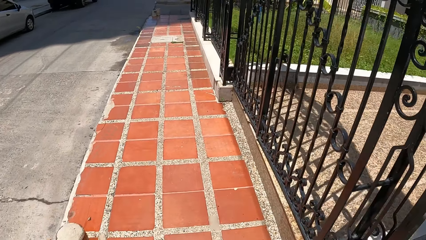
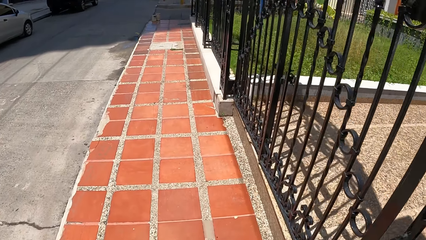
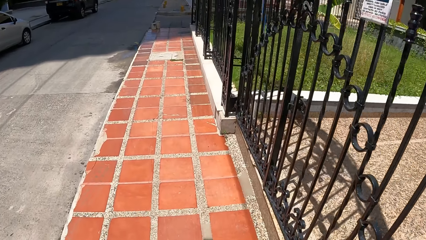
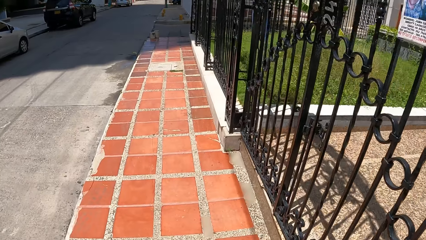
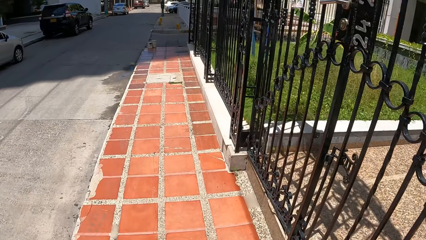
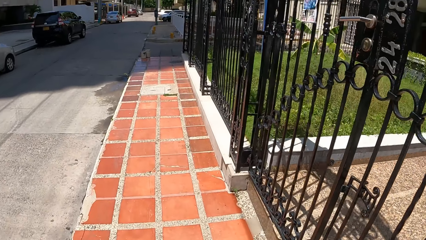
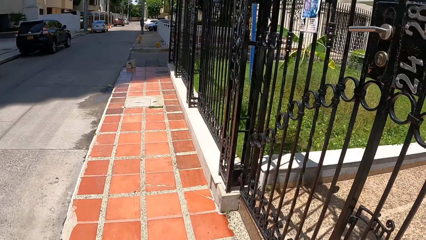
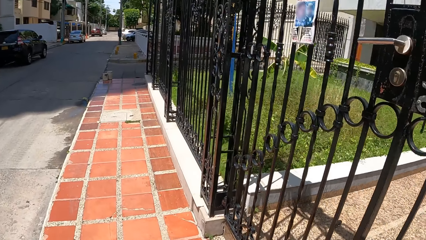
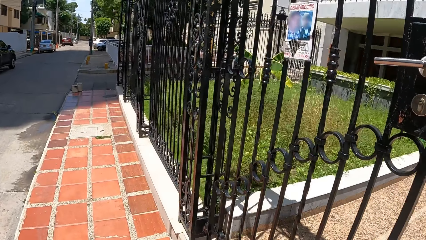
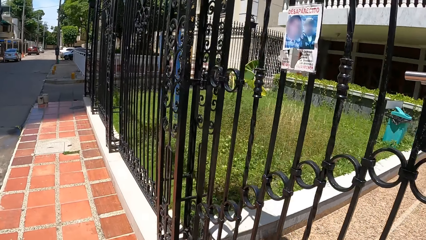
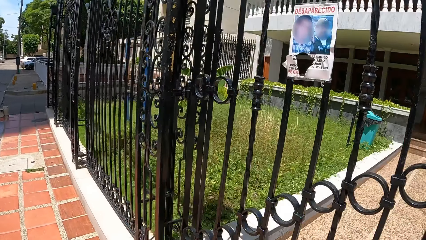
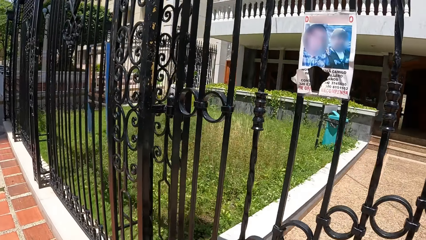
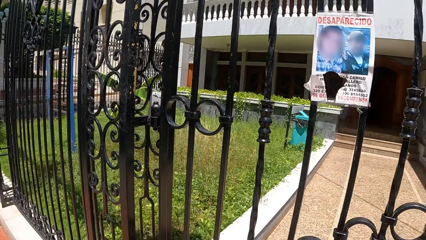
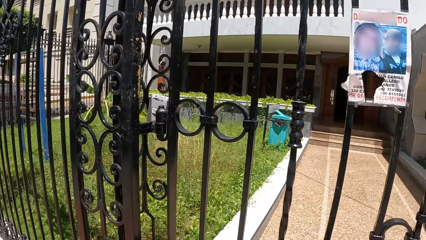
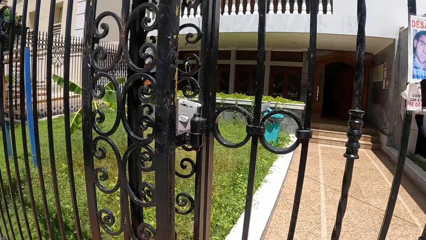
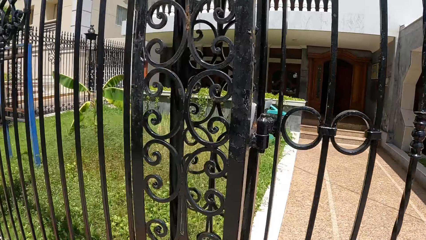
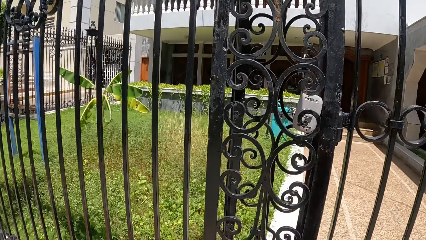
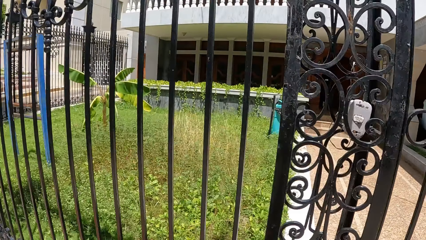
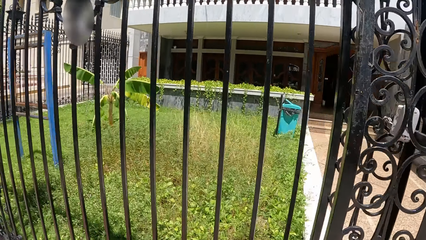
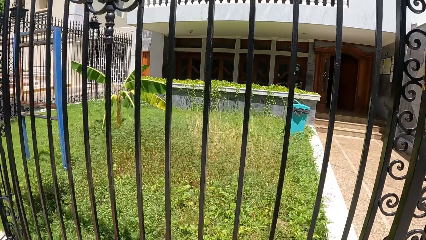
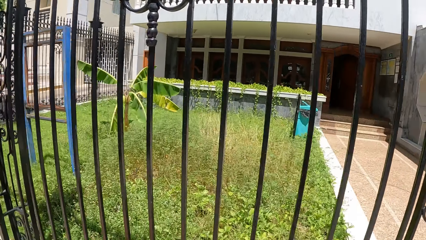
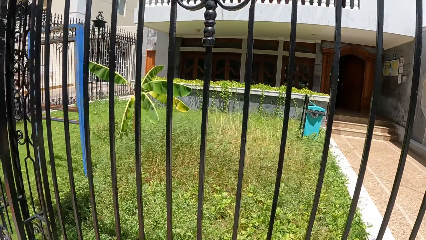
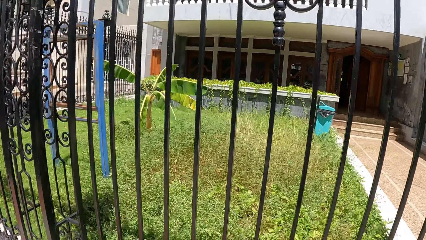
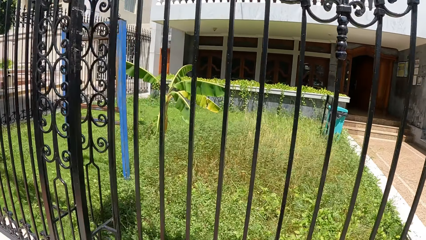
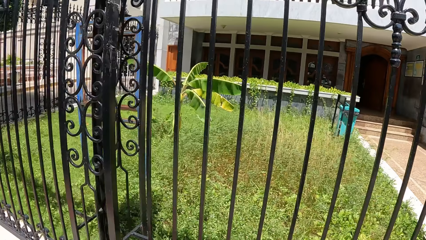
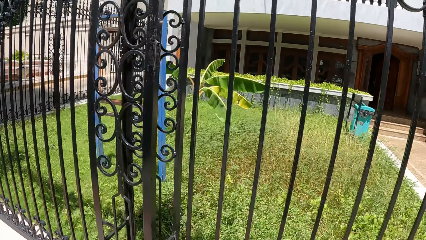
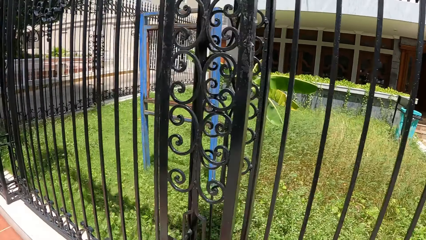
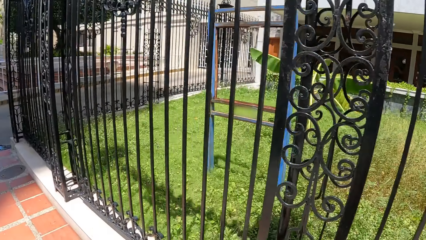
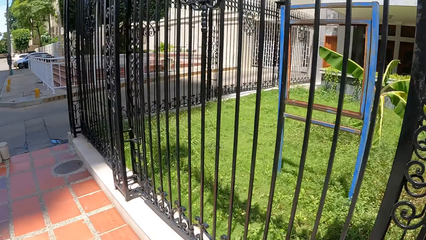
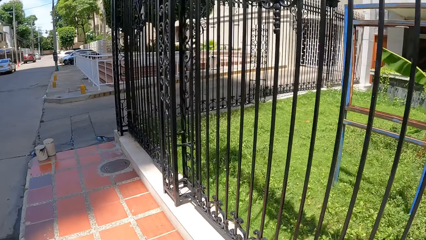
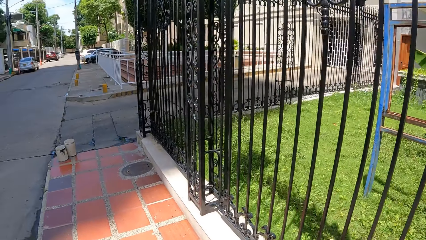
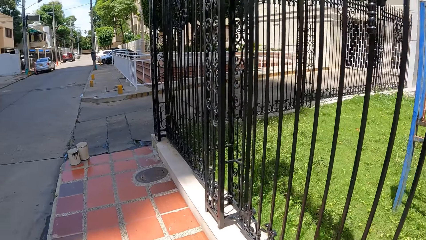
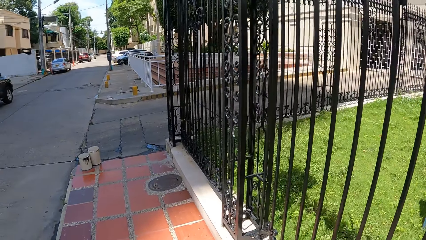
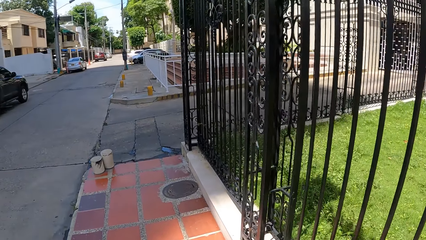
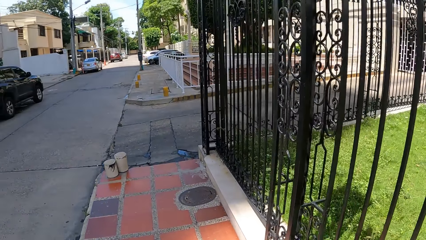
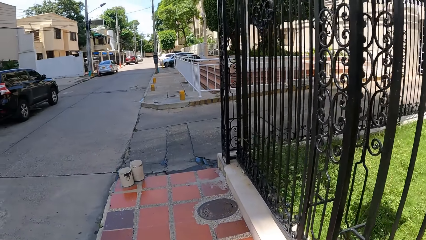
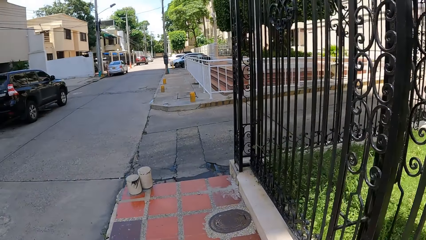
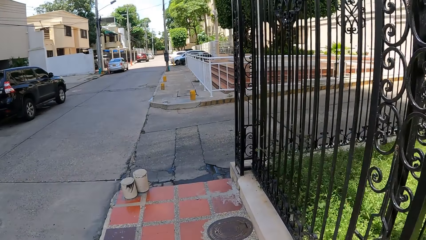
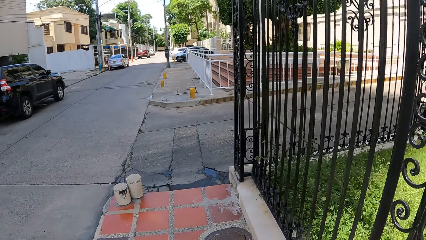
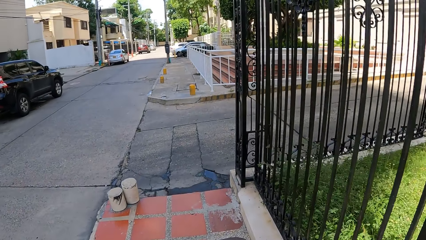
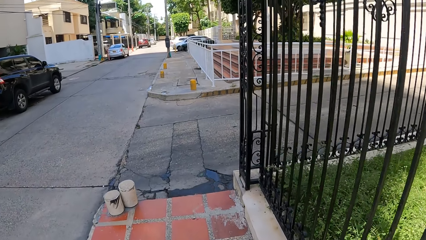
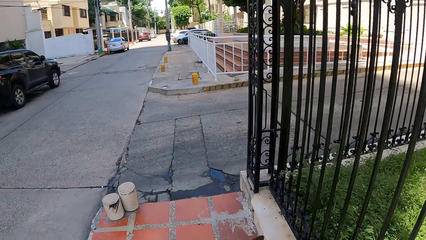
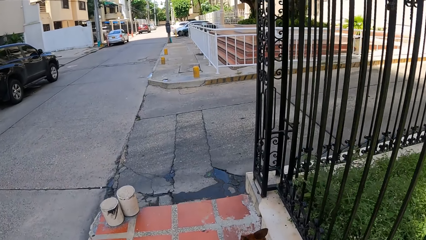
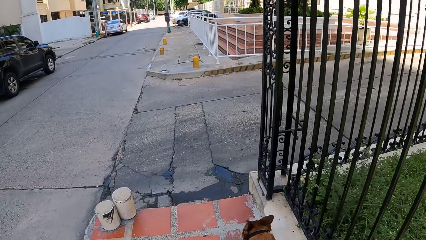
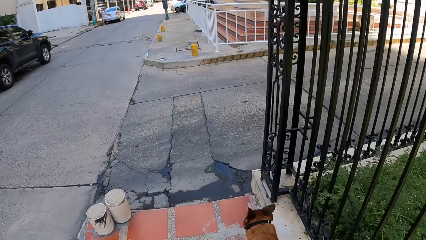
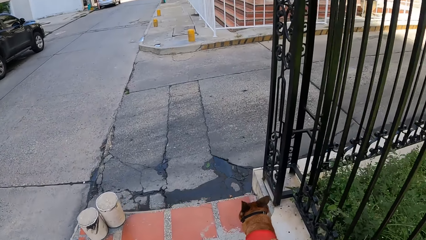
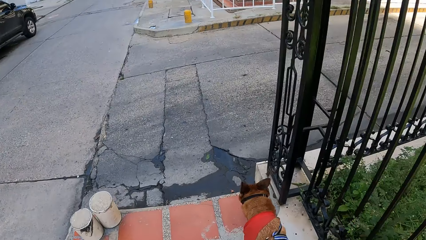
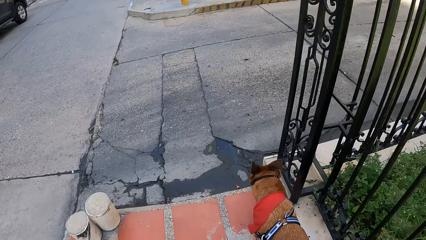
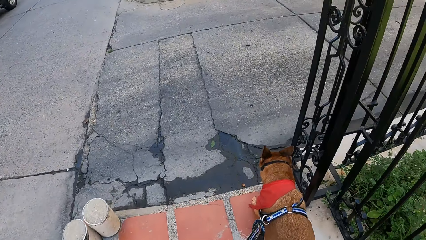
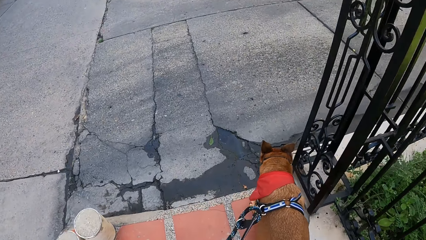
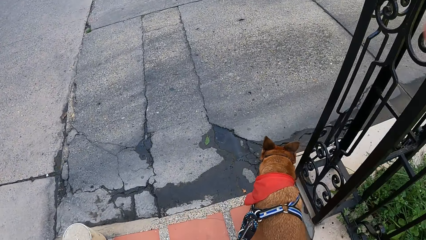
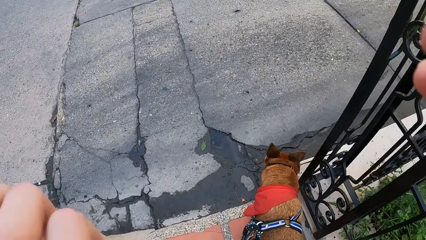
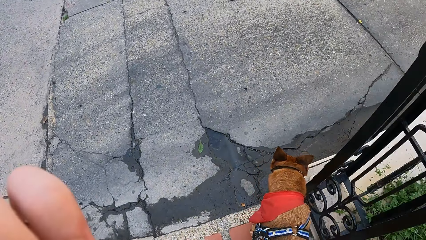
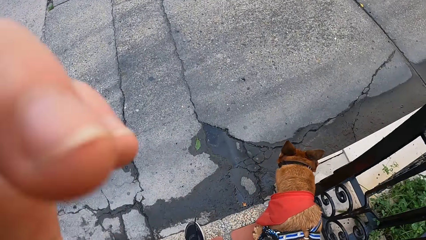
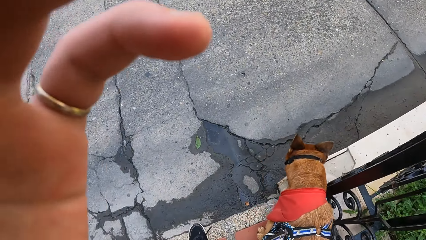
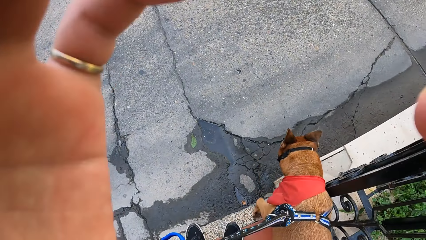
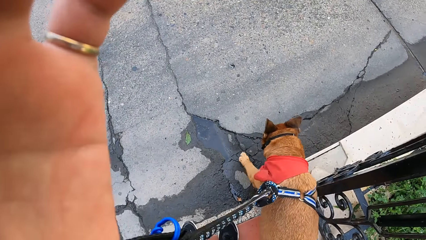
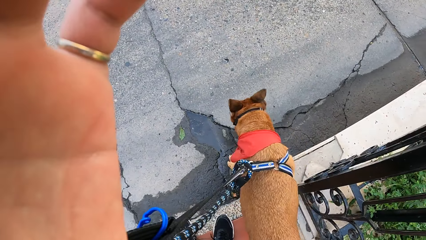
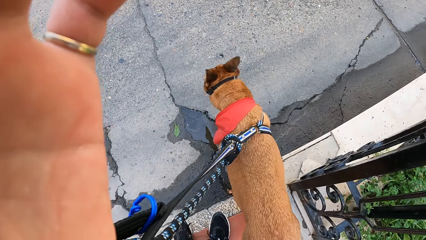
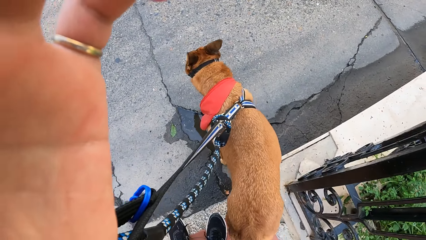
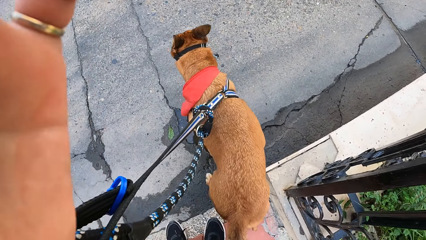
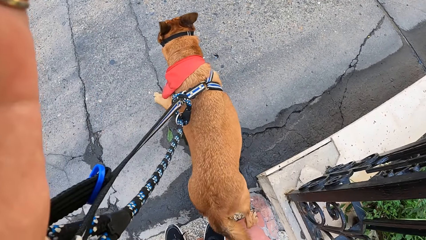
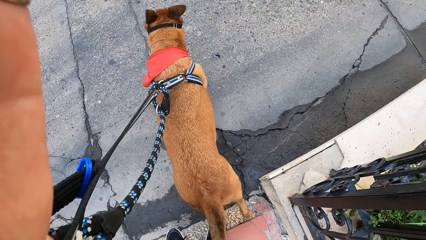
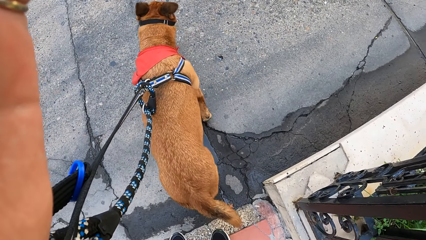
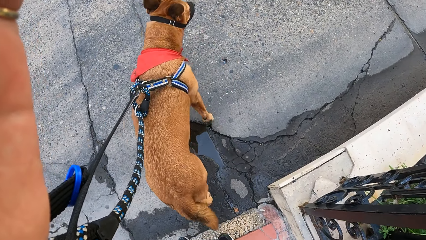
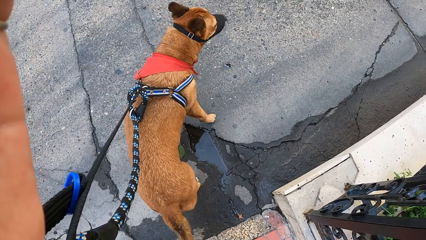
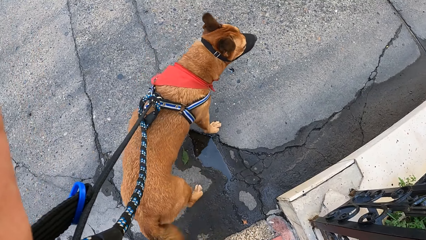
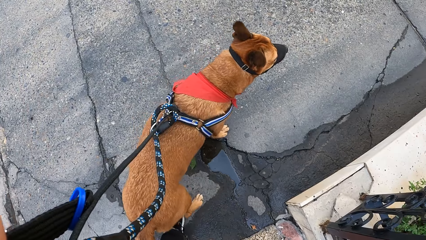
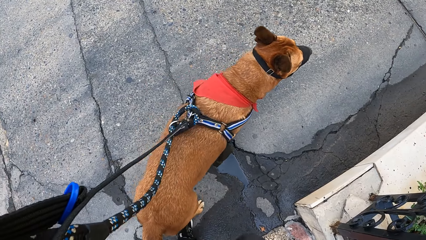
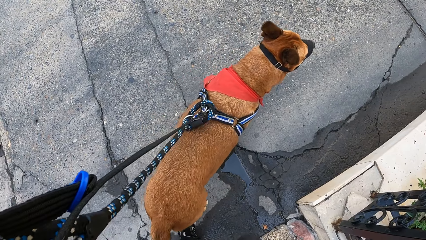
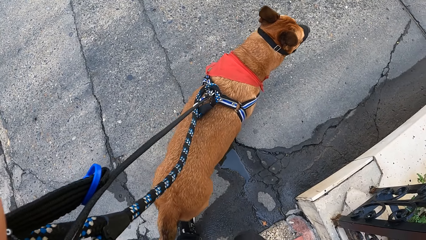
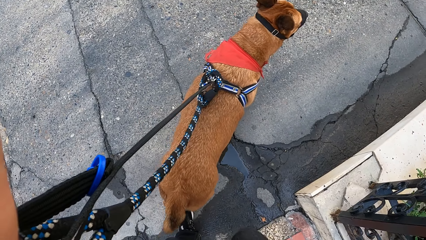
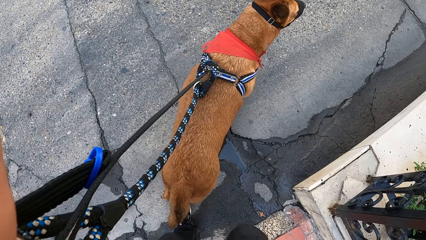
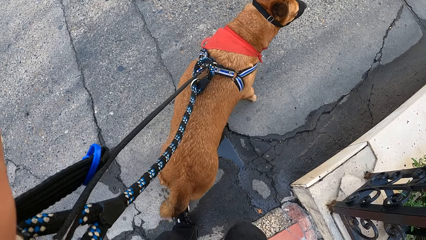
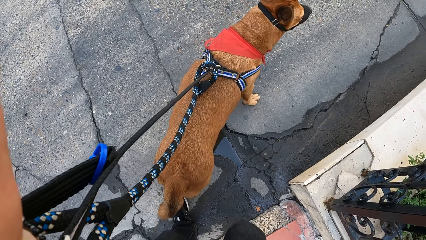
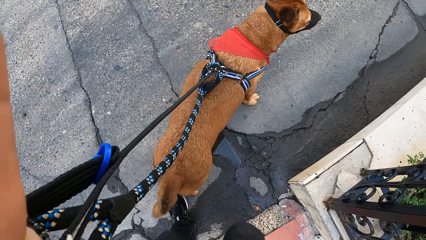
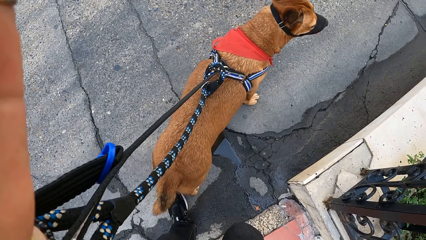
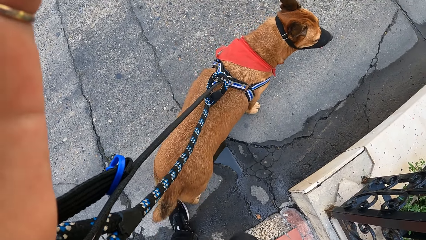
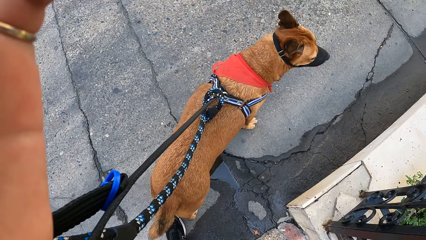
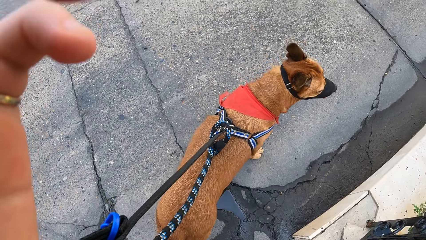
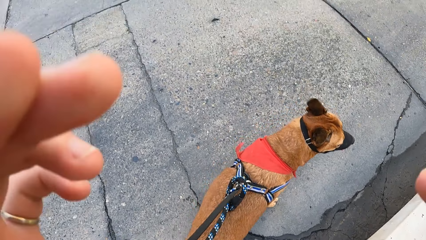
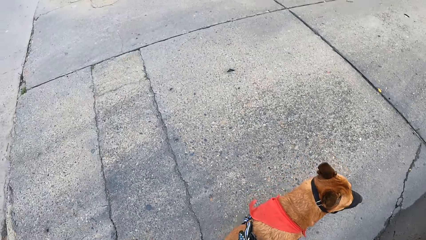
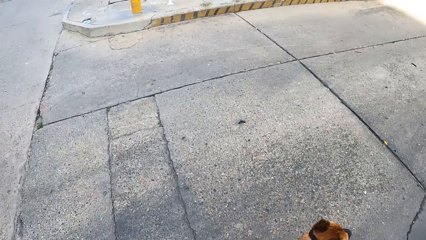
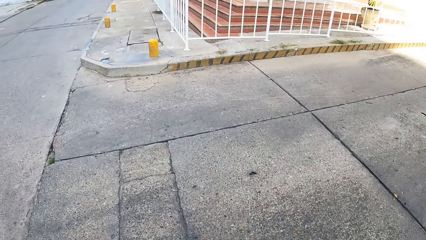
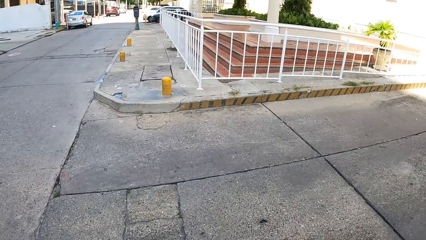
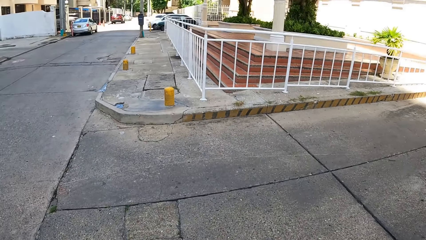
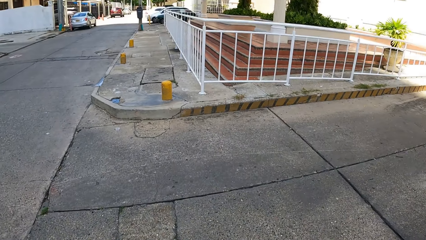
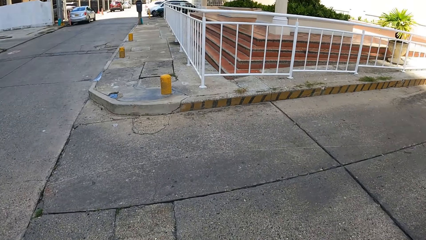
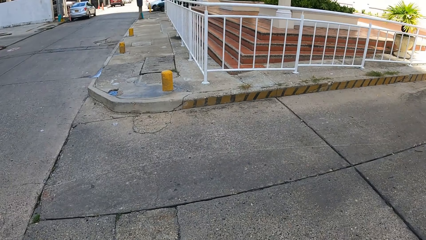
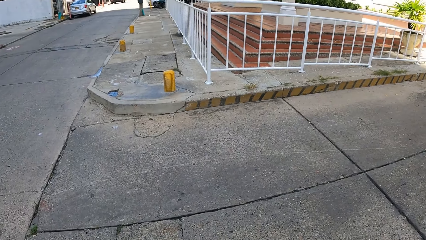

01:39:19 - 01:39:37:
The camera wearer looks around a building. They walk a dog on a sidewalk. They touch the camera. They adjust the camera. They hold the dog. They walk the dog on the sidewalk.
